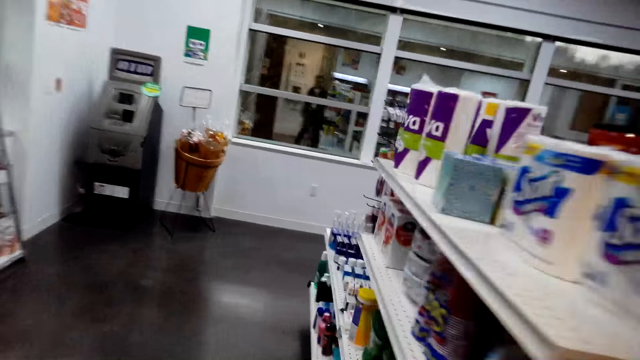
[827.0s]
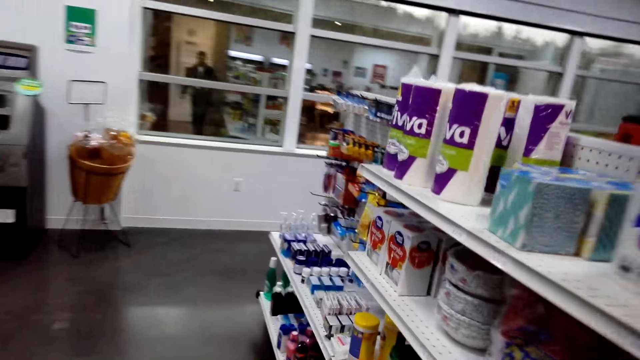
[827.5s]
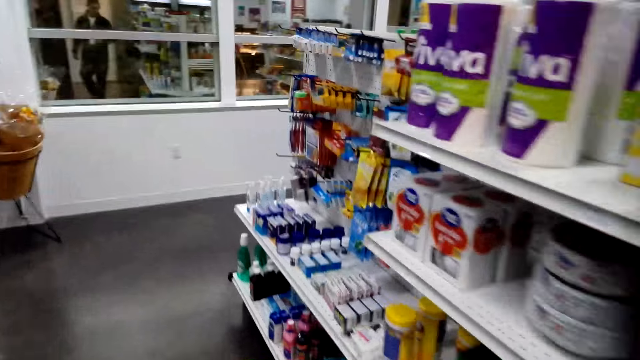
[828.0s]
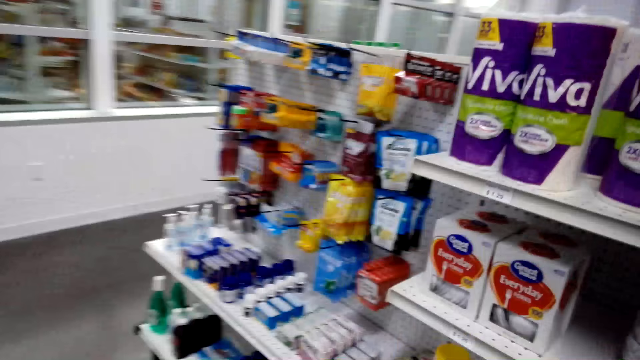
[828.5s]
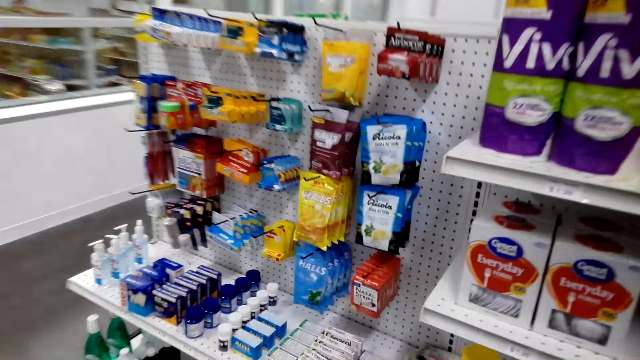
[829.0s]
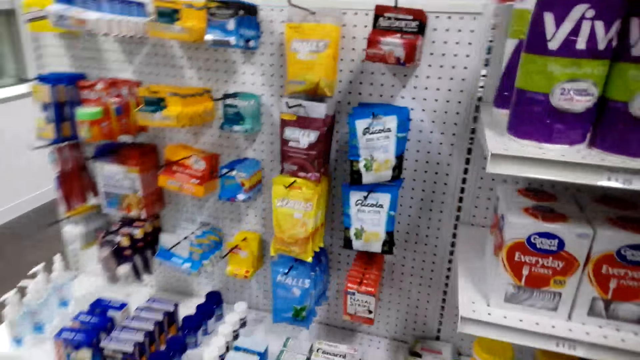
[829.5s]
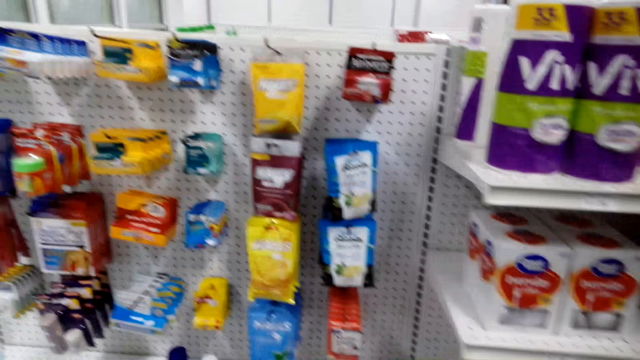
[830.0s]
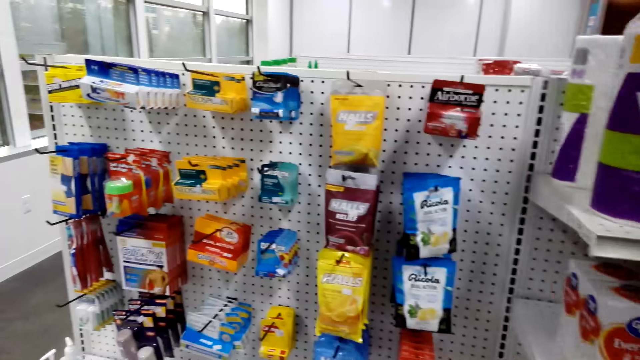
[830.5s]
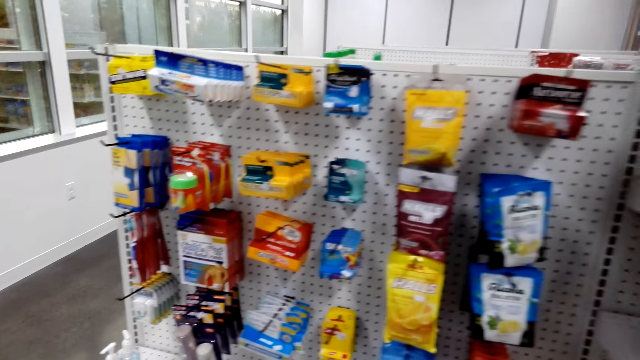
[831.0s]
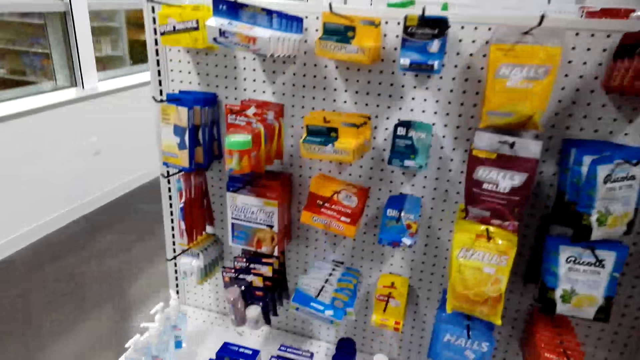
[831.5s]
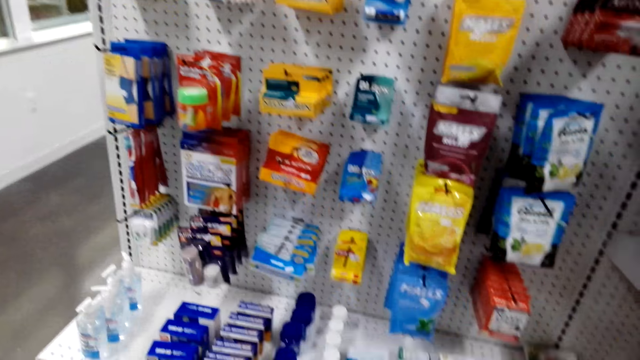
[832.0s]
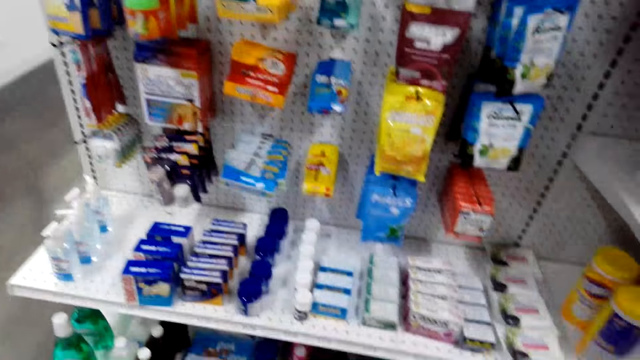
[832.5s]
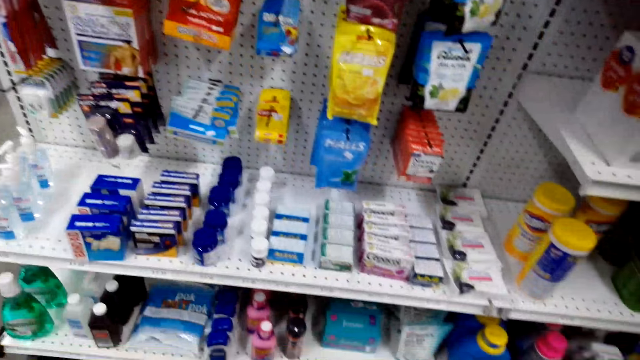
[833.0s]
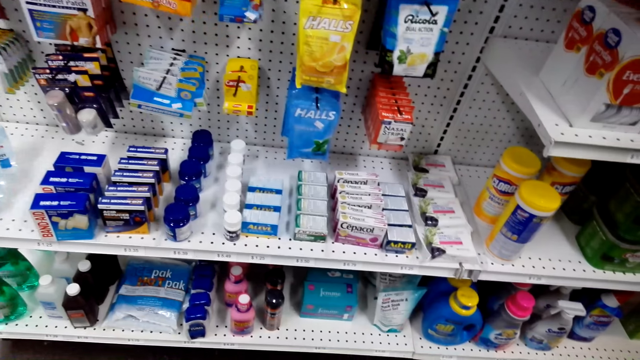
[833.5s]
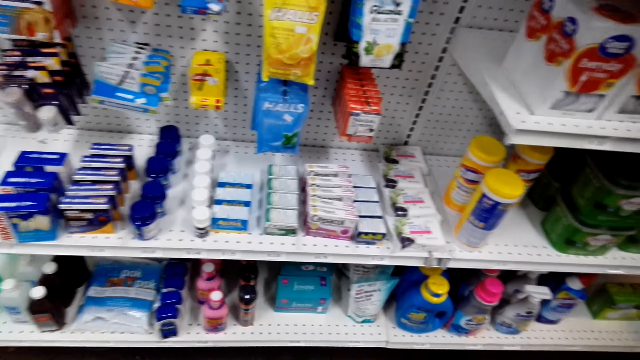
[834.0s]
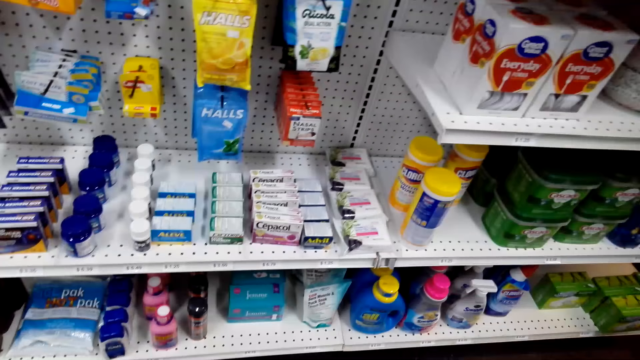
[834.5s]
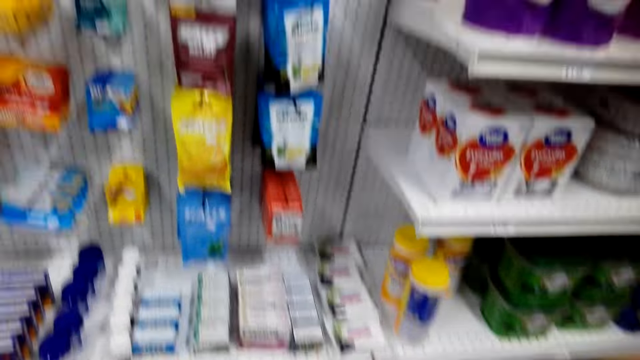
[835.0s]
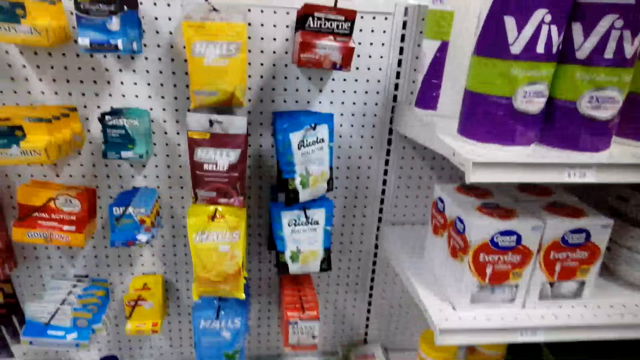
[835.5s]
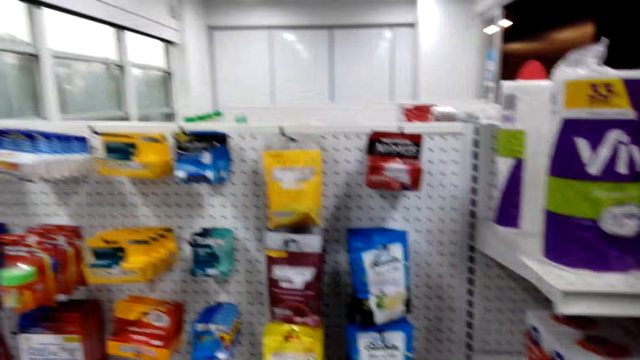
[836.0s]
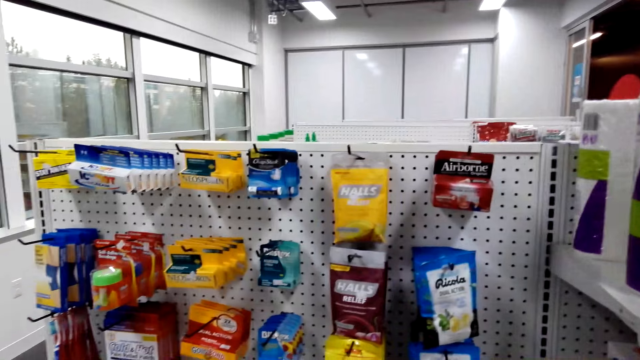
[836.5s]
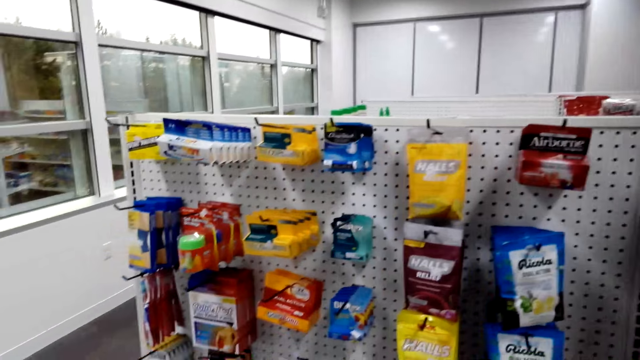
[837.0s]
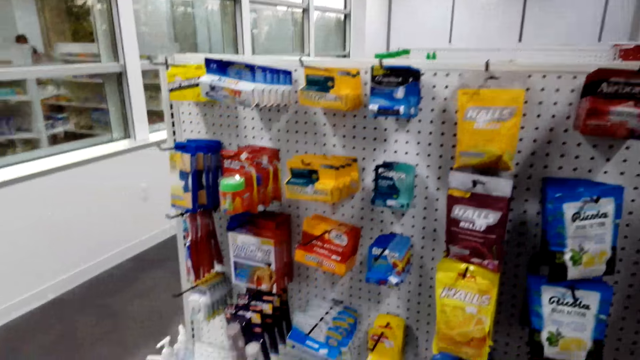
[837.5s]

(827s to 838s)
The camera wearer looks at the items.

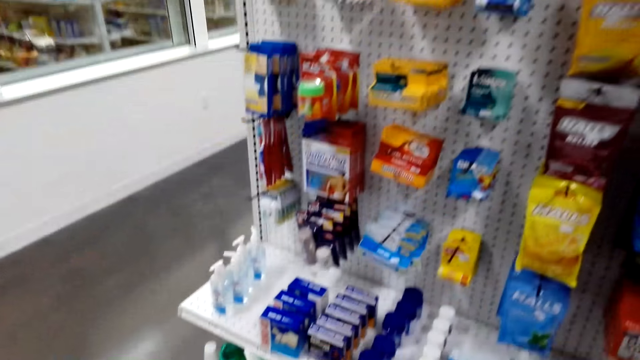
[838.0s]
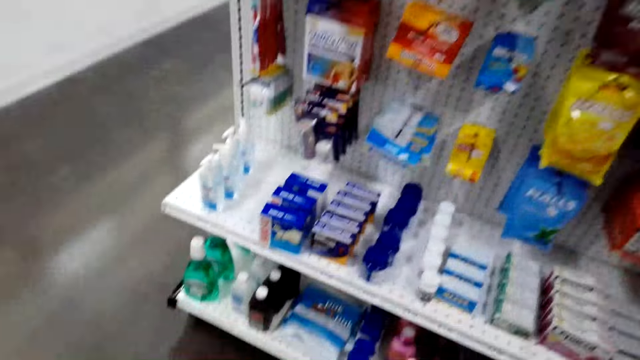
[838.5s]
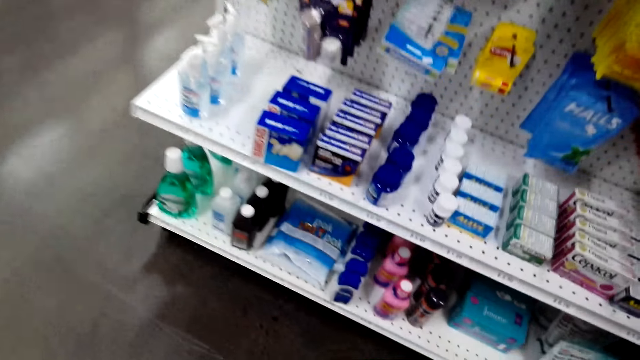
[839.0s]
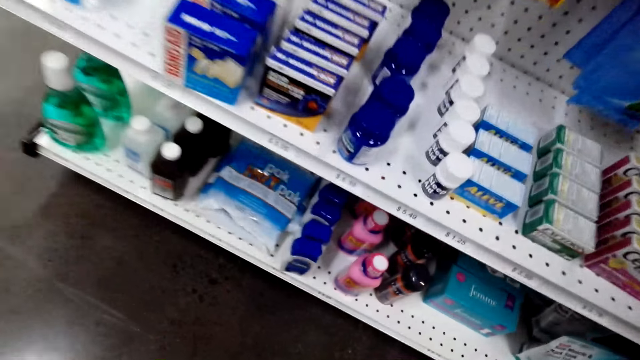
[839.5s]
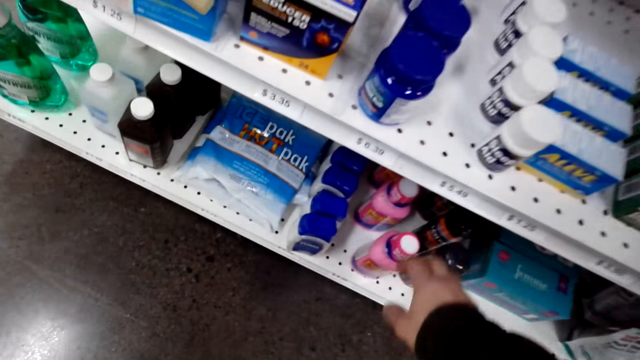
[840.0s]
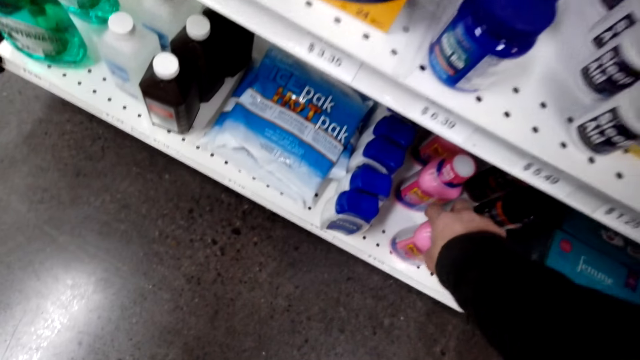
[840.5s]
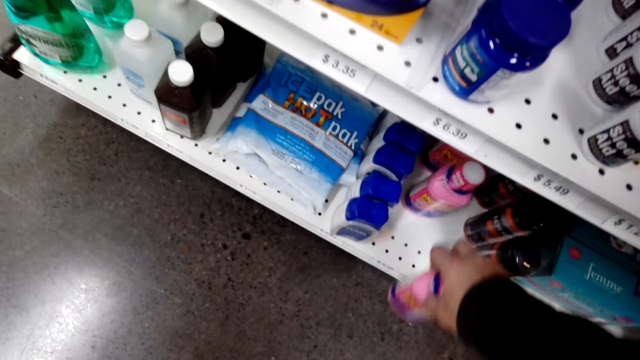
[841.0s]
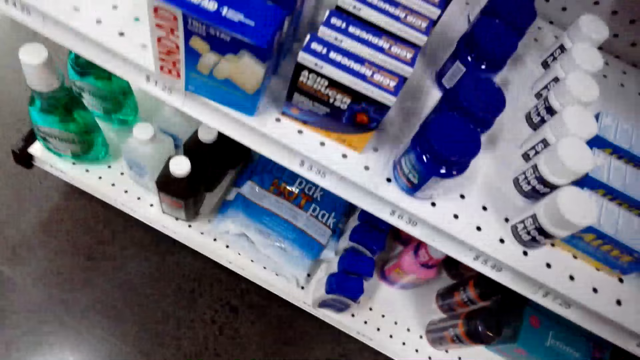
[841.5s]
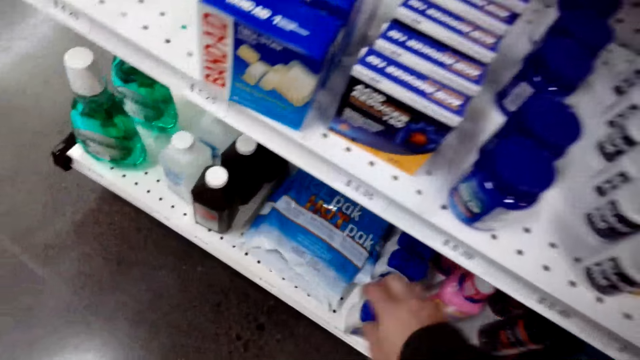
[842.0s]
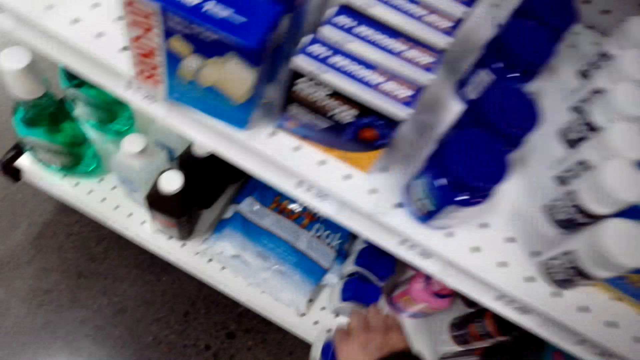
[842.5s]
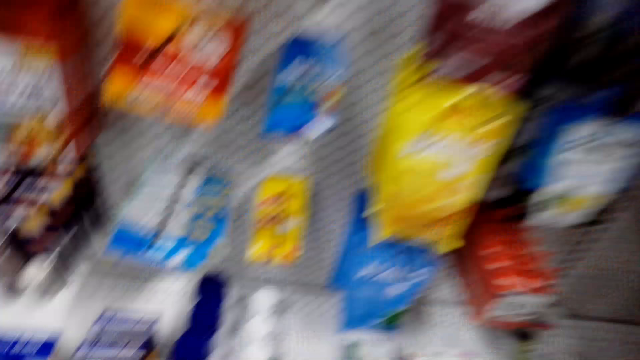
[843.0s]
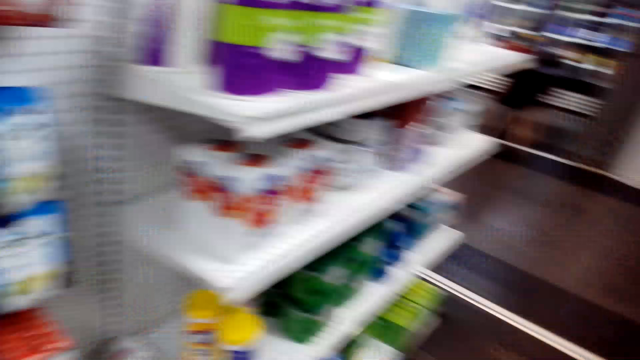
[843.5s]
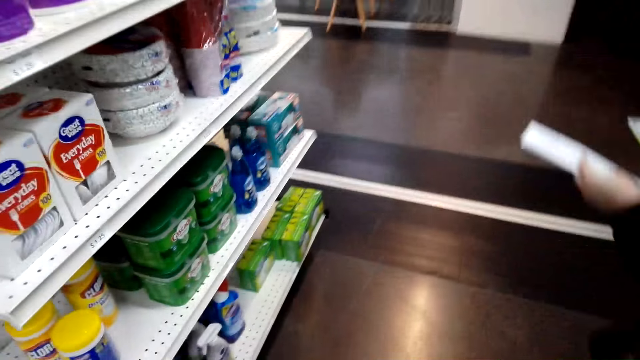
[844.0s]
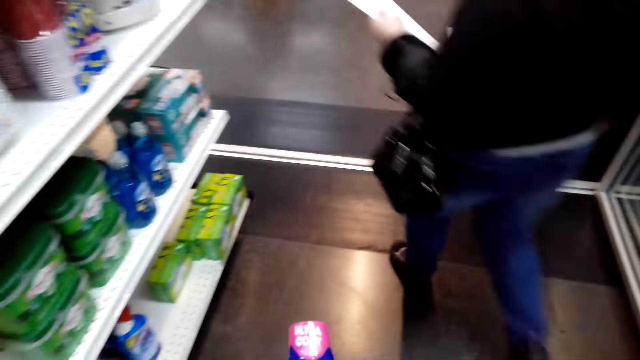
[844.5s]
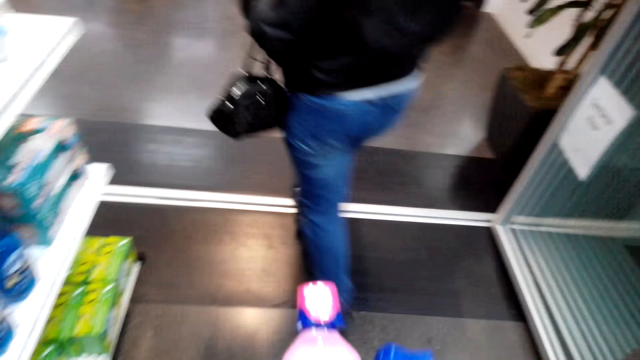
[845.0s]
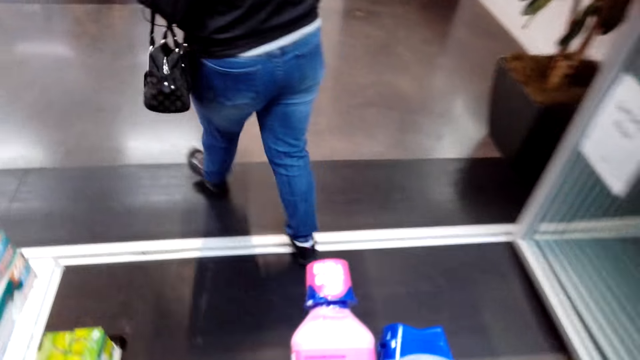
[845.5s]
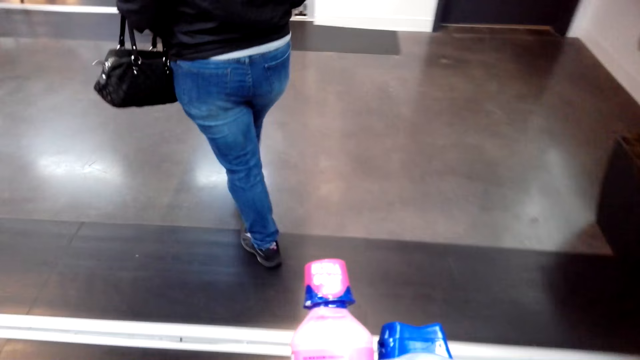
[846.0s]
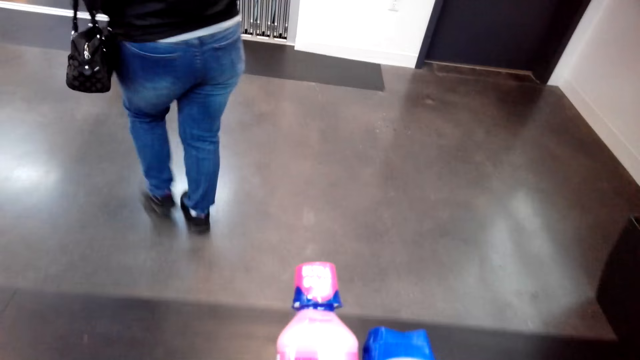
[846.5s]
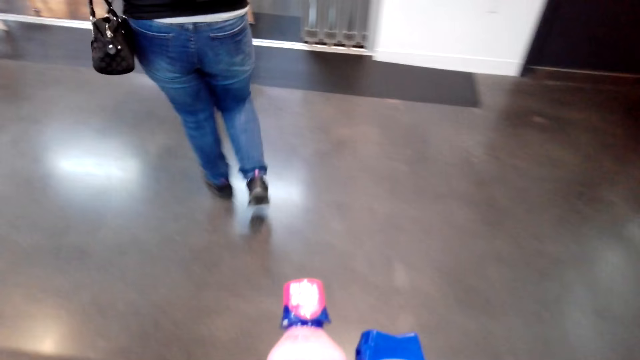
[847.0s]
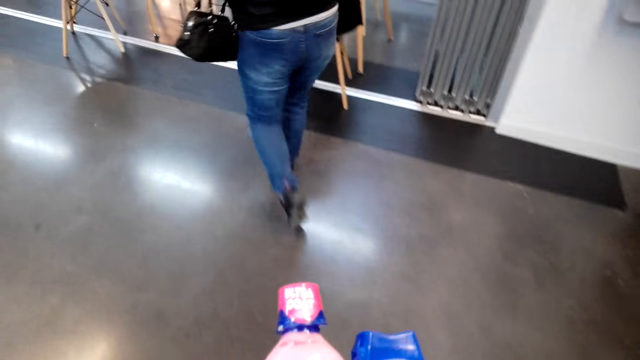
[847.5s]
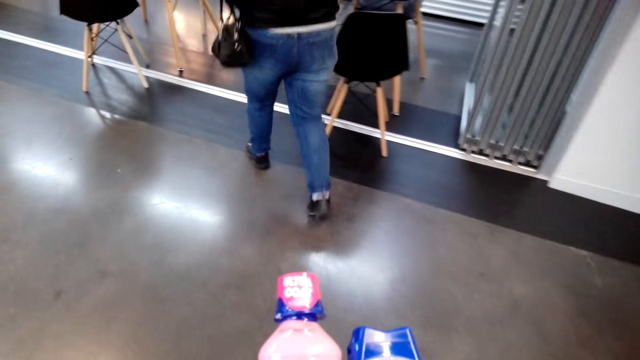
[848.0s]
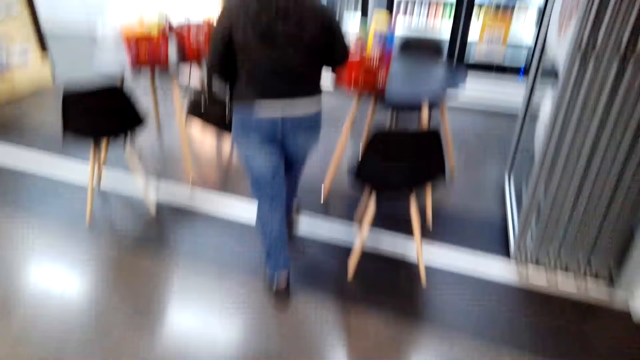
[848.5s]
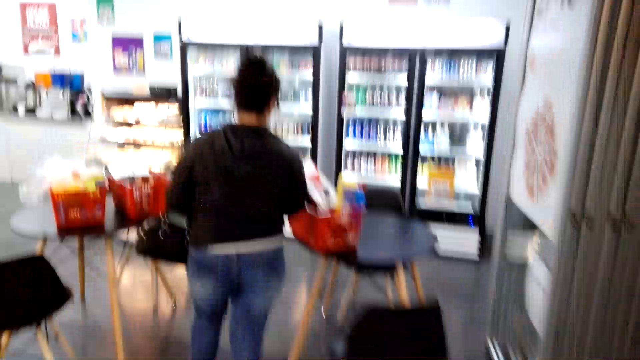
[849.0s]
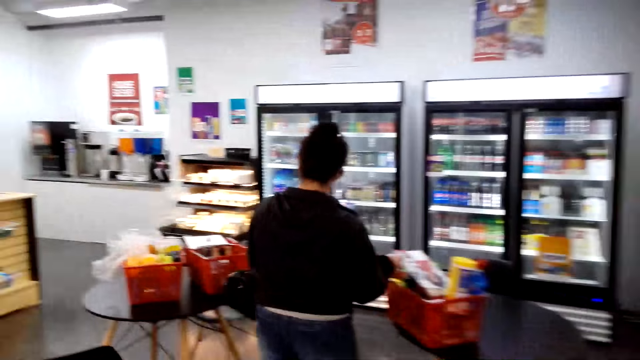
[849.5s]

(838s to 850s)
The camera wearer takes the pink bottle from the shelf. They pick the container from the shelf. They walk towards the fridge in the convenience store. A woman walks towards the cake in the convenience store. The camera wearer interacts with the woman.
